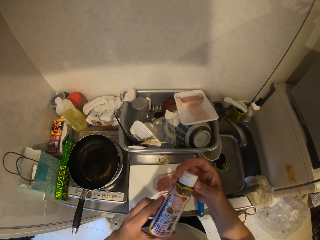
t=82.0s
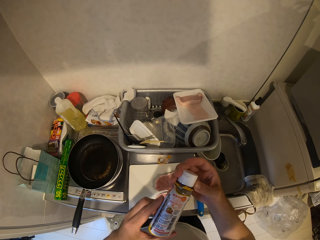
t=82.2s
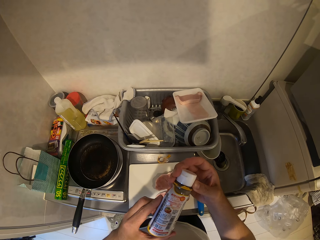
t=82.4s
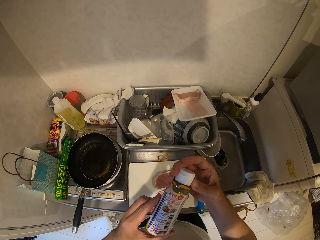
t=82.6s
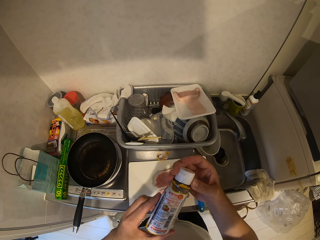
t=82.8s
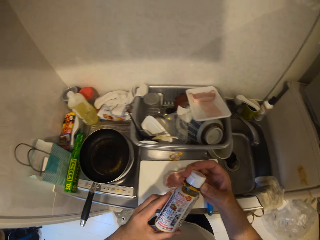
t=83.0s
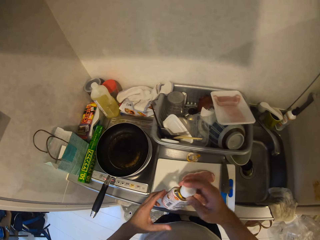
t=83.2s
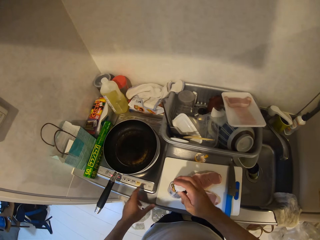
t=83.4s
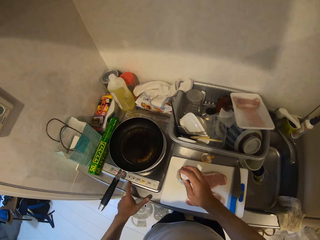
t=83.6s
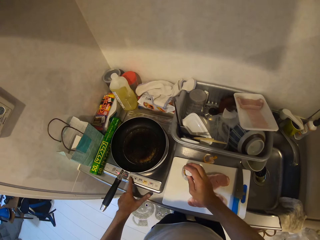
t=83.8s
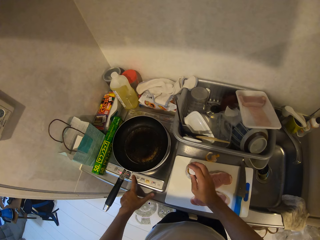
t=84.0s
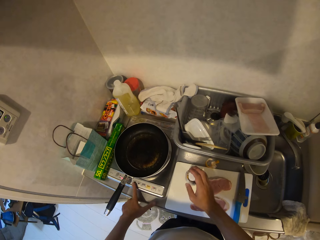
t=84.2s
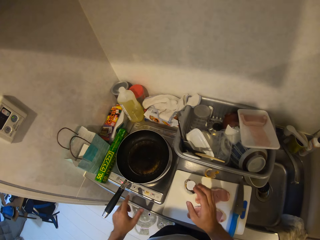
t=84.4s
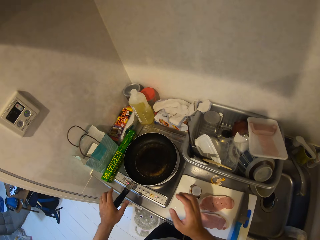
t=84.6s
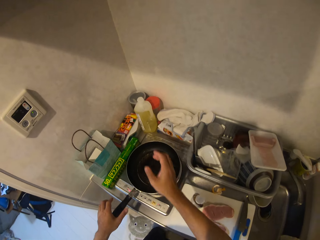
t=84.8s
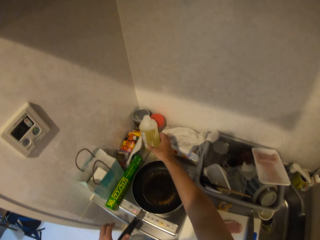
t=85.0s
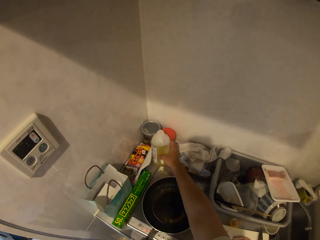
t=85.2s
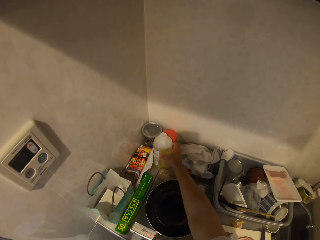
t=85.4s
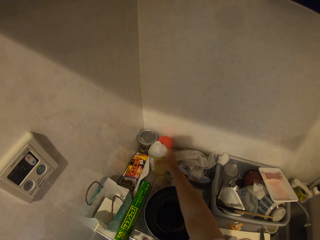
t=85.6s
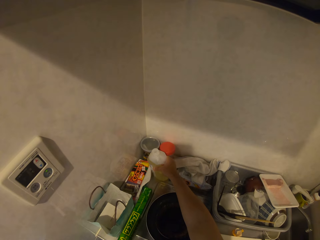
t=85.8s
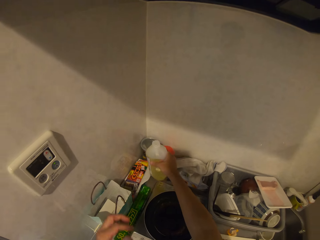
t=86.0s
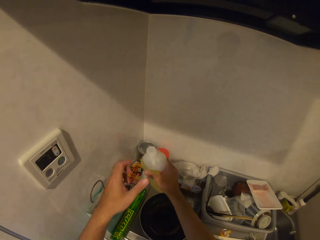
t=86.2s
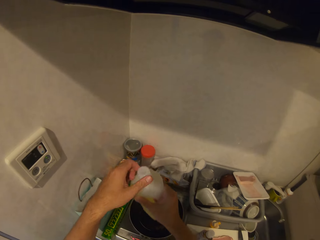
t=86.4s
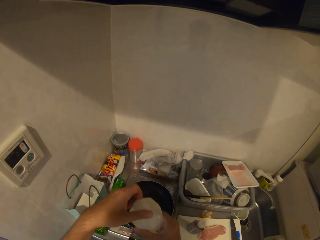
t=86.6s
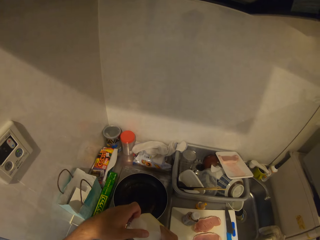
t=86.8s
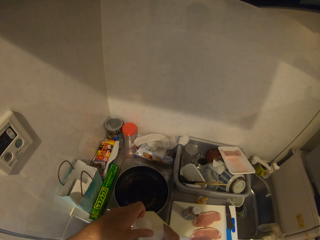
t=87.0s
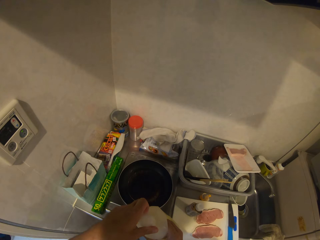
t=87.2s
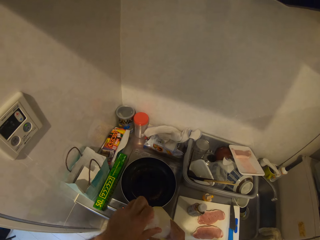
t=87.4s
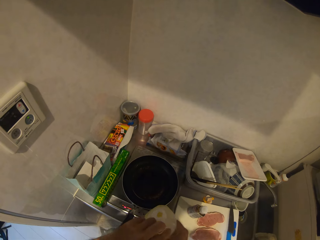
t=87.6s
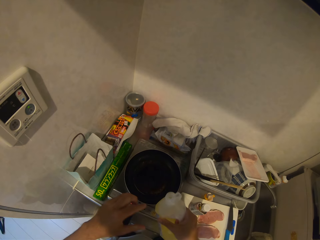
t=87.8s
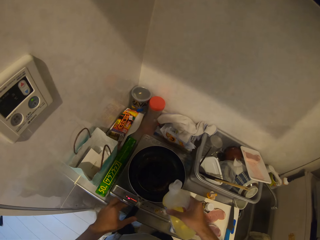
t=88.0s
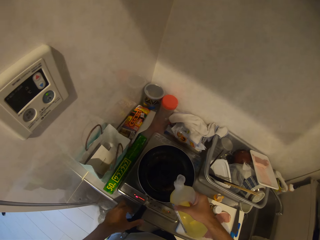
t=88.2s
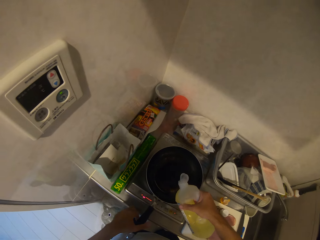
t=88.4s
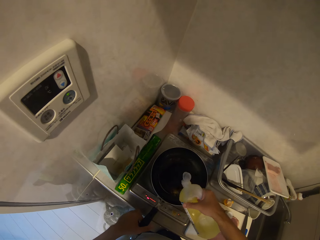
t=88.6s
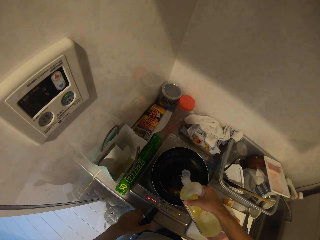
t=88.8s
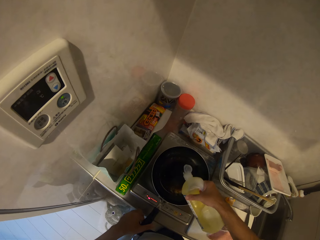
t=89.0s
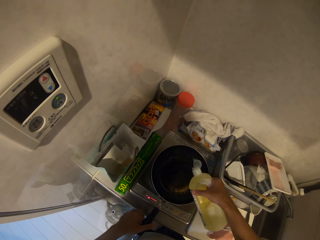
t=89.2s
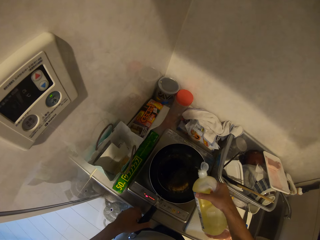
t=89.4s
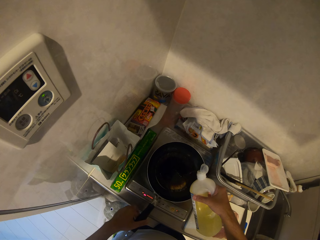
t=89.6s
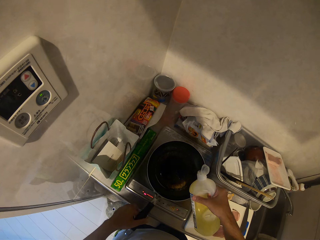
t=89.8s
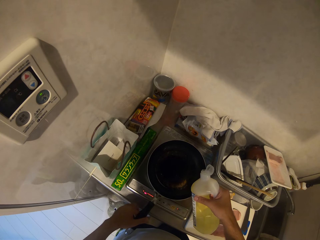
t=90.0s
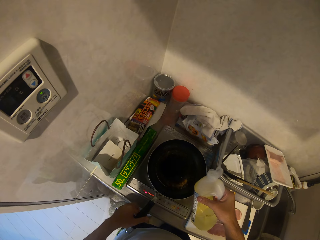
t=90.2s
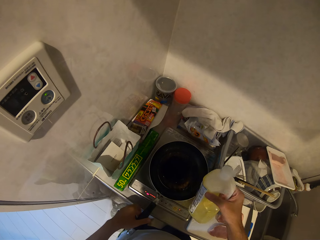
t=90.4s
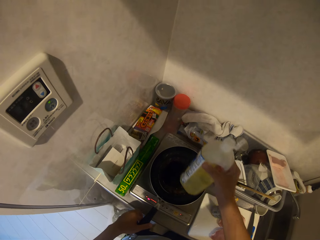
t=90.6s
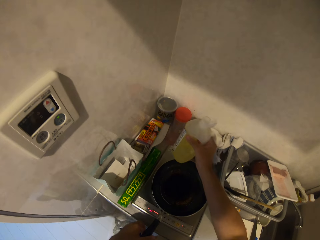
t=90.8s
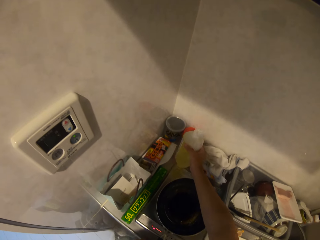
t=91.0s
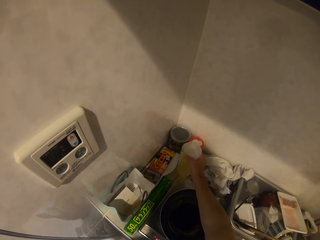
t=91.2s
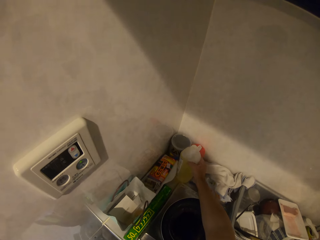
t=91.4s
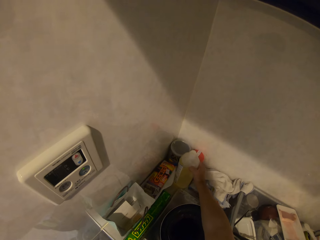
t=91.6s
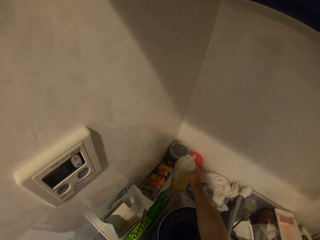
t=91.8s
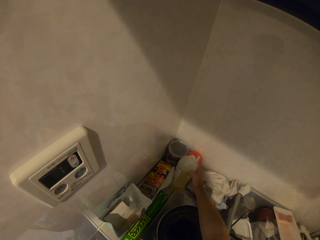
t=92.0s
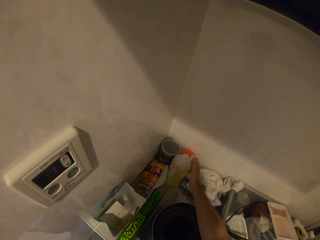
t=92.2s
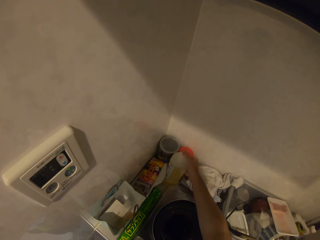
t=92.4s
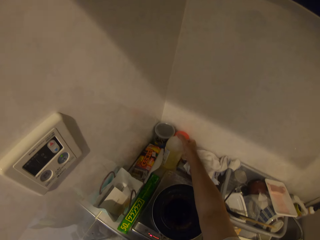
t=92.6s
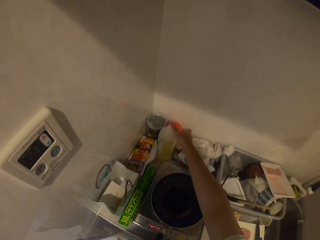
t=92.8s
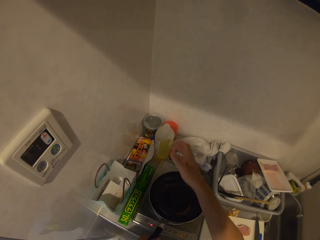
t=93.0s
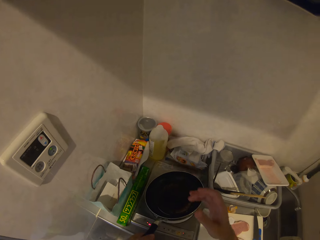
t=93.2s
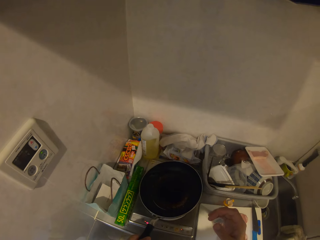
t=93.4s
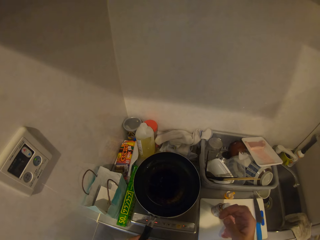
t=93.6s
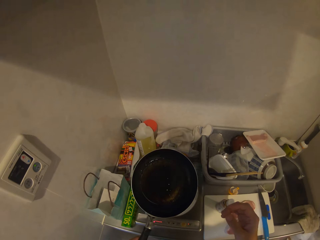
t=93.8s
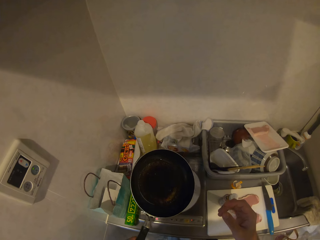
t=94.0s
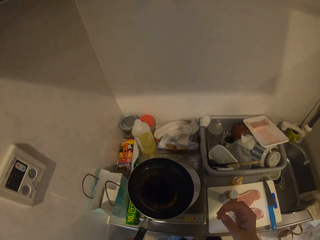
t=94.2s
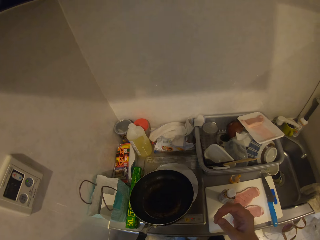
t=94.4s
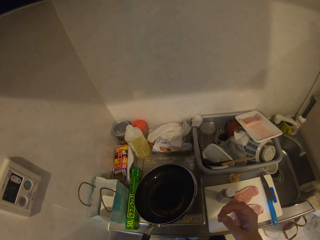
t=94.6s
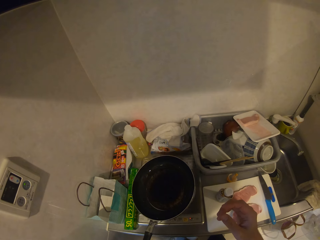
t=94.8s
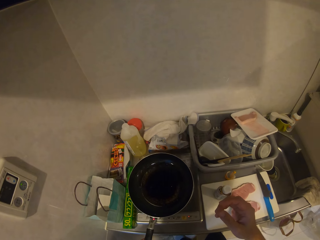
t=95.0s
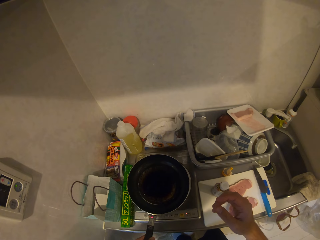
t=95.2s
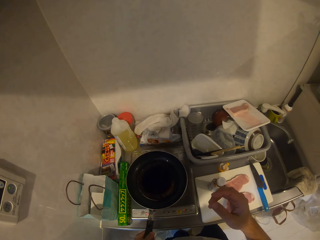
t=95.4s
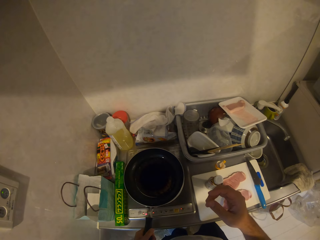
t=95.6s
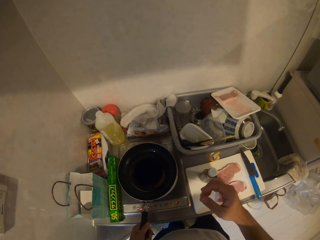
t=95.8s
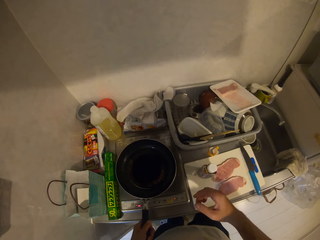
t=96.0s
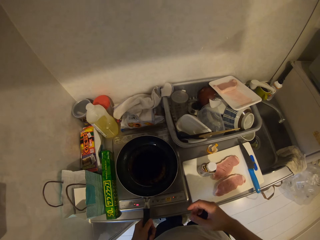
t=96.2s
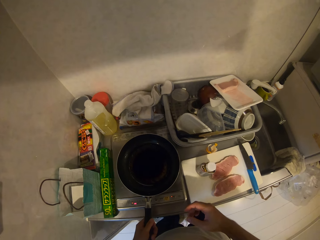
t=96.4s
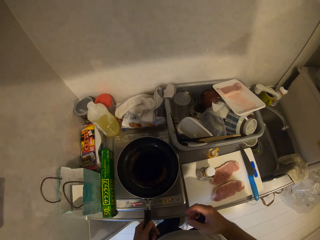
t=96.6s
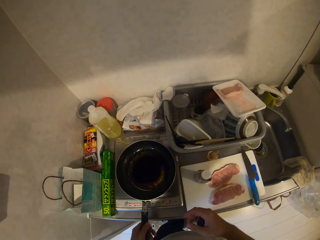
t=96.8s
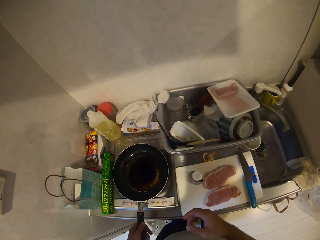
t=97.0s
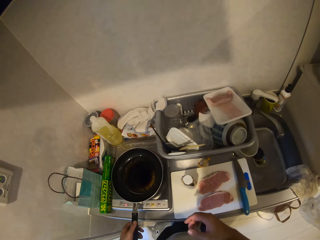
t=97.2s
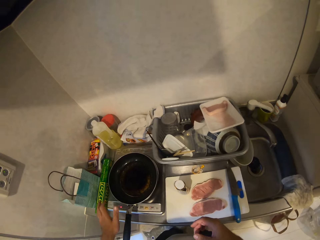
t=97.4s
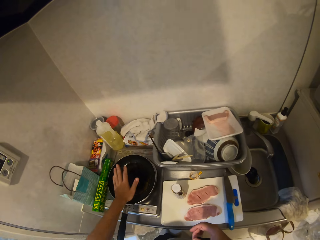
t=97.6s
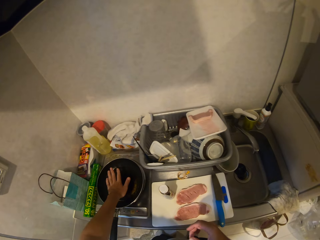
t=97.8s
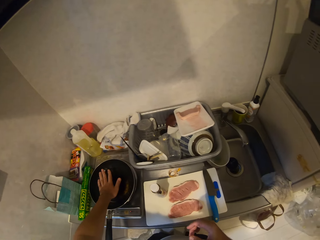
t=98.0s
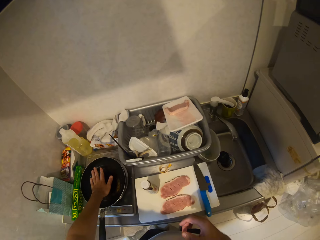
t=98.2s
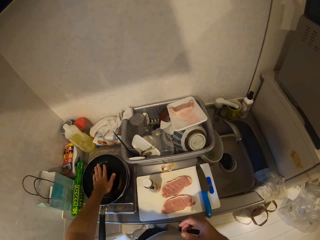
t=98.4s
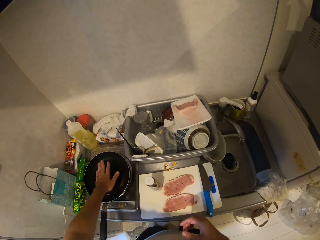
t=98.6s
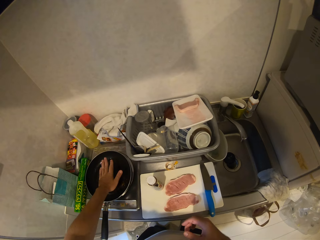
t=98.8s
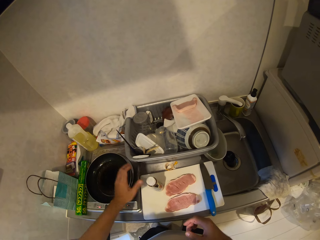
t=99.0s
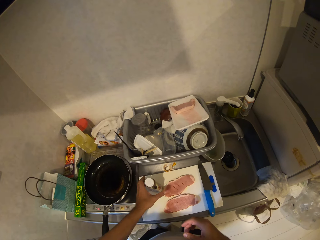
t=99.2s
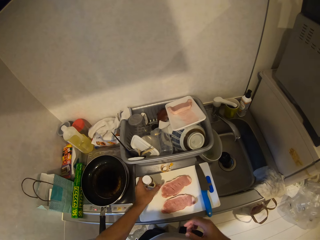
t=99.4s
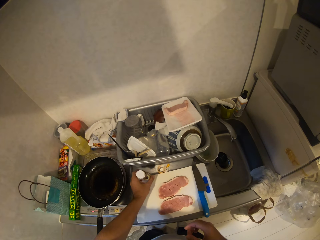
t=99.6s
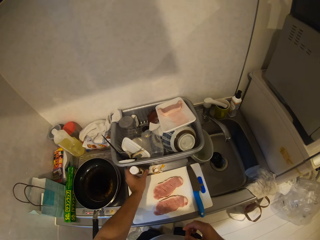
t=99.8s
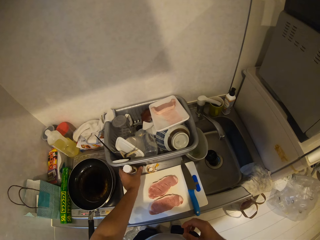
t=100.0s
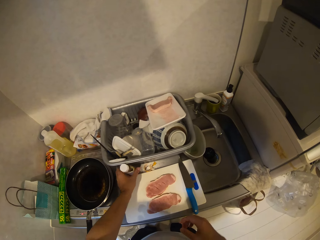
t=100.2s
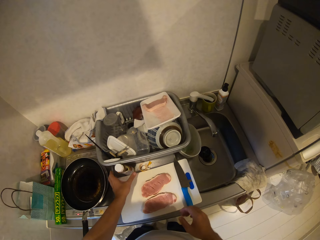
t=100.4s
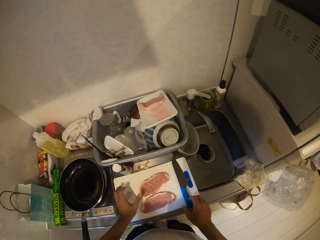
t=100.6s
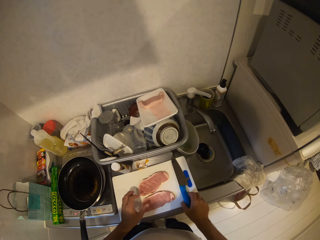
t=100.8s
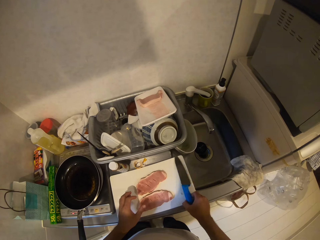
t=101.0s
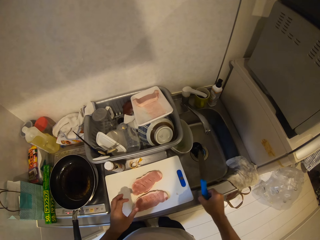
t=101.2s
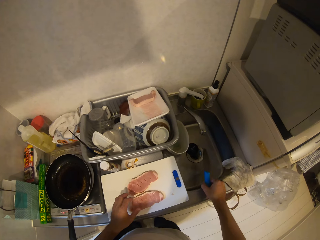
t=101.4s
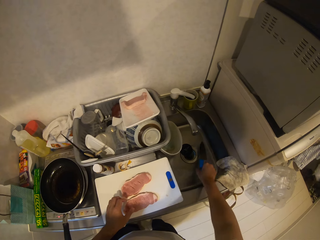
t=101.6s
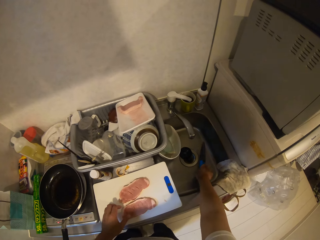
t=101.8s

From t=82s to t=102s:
The camera wearer drops the bottle of spices on the chopping board. He presses a button on the cooker with his left finger. He holds the frying pan on the cooker with his left hand. He lifts up a bottle of oil from the kitchen worktop. He opens the bottle of oil. He pours some oil into the frying pot. He drops the bottle of oil on the kitchen worktop. He covers the bottle of oil. He swirls the oil in the frying pan. He holds up the pan. He drops the frying pan on the cooker. He places his left hand over the frying pan. He moves the bottle of spices from the chopping board to the kitchen worktop. He moves the knife from the chopping board to the kitchen sink.

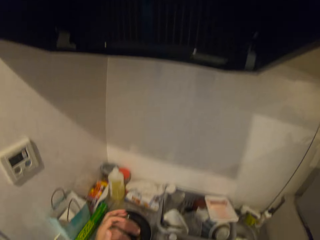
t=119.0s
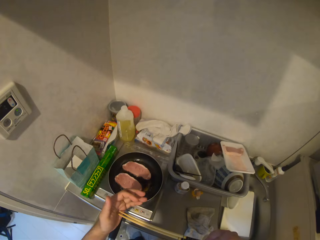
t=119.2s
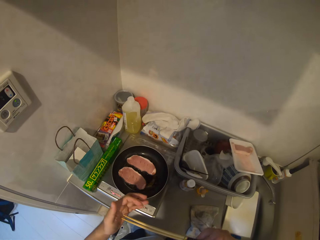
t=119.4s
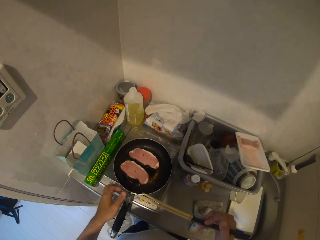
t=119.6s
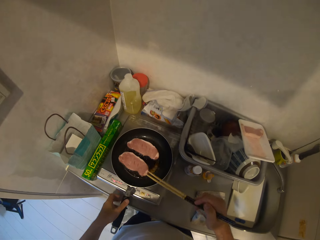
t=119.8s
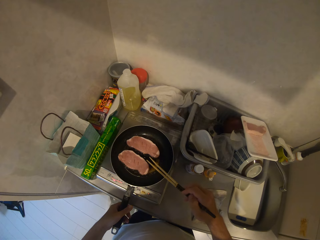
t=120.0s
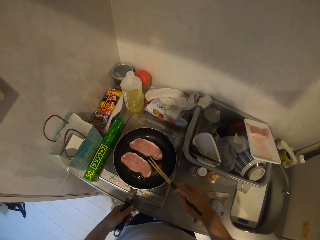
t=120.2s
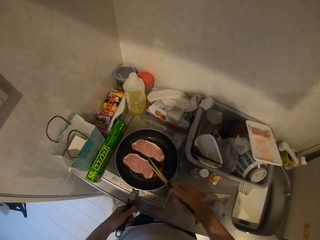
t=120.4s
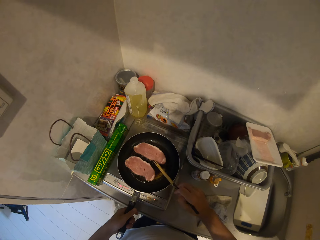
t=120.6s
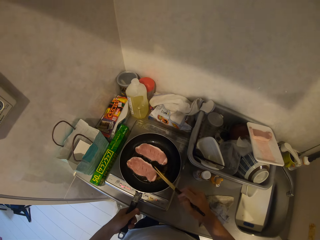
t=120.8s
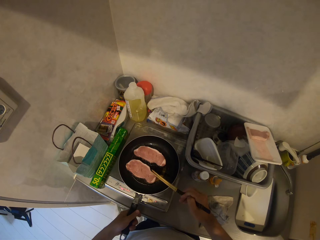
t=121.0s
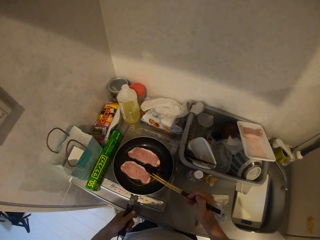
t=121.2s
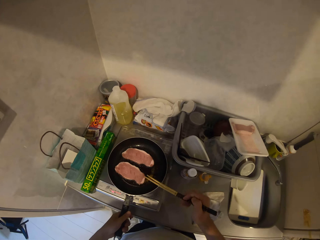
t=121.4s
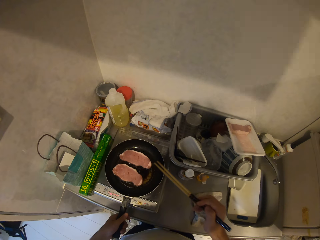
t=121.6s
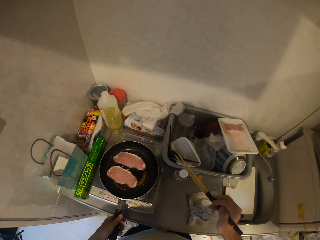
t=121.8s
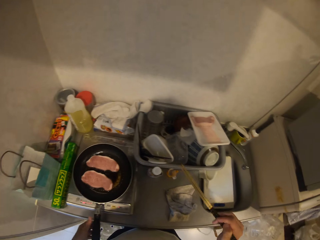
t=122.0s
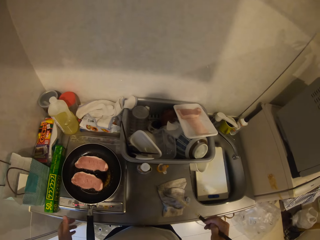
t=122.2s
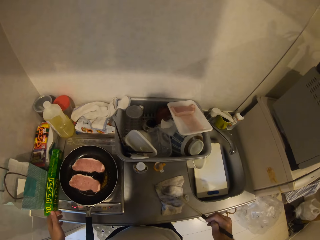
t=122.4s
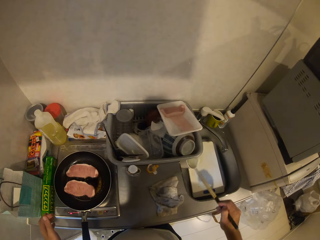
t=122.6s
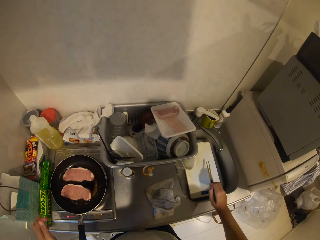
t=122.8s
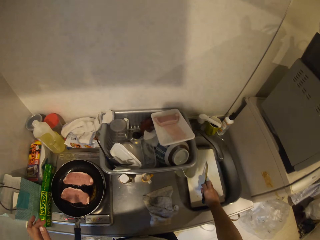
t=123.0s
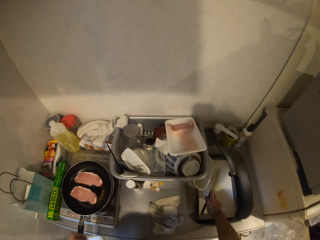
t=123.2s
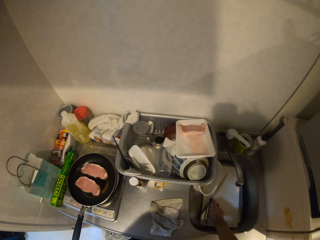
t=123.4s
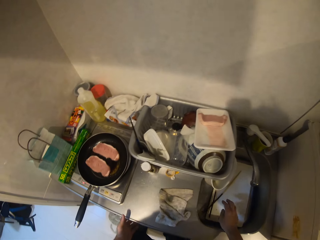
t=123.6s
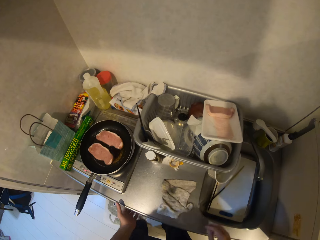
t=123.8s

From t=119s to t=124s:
The camera wearer lowers his hand from the range hood. He puts the chopsticks against his left palm. He holds the frying pan with his left hand. He dips the chopsticks into the oil. He removes the chopsticks from the oil. He hits the kitchen cloth with the chopsticks. He drops the chopsticks into the kitchen sink.
